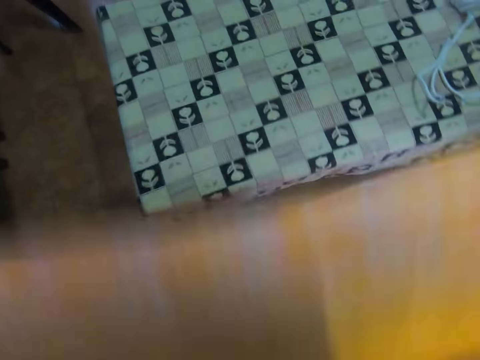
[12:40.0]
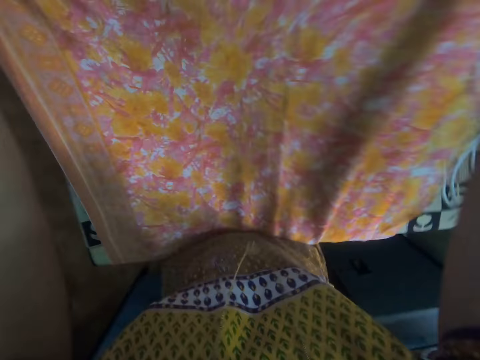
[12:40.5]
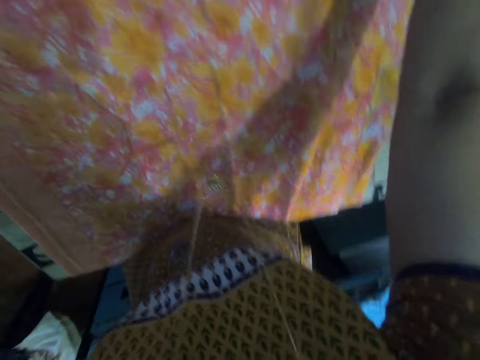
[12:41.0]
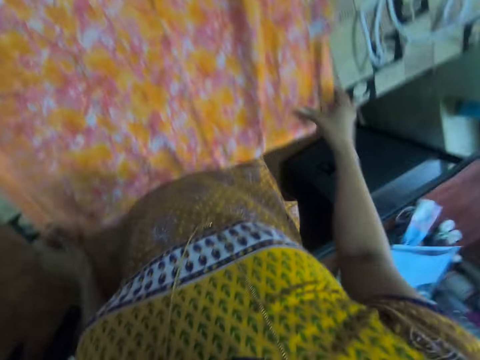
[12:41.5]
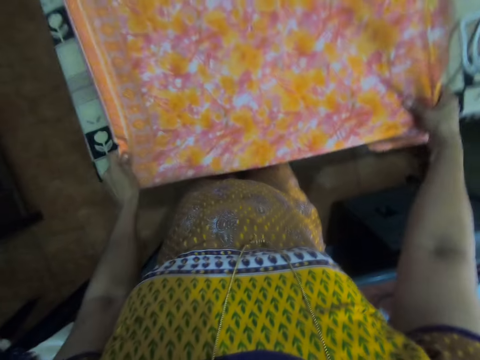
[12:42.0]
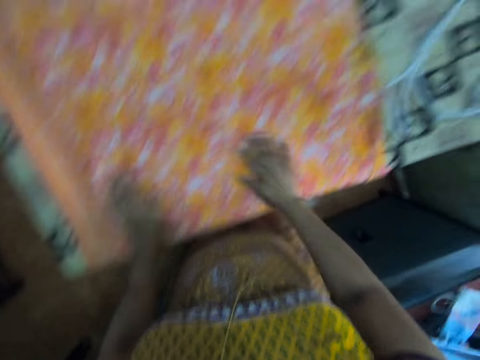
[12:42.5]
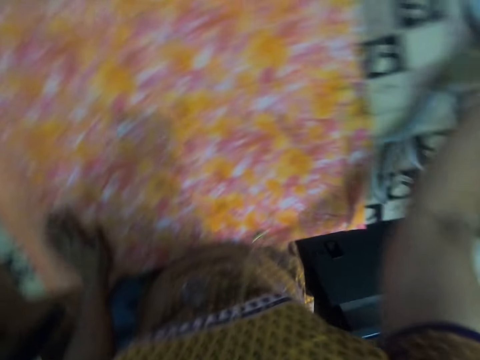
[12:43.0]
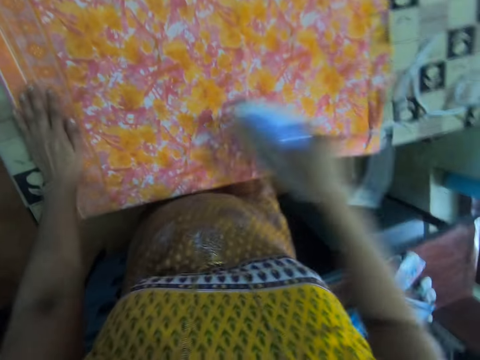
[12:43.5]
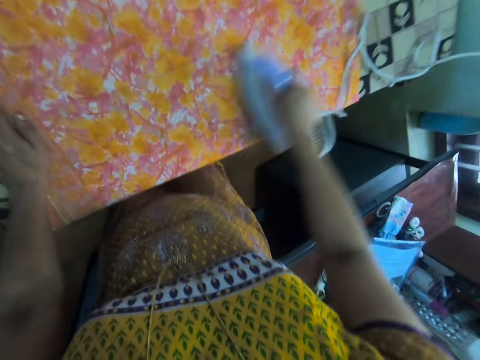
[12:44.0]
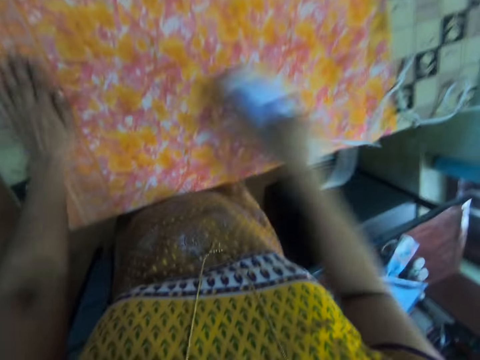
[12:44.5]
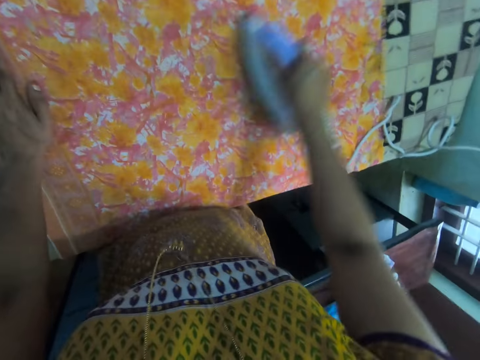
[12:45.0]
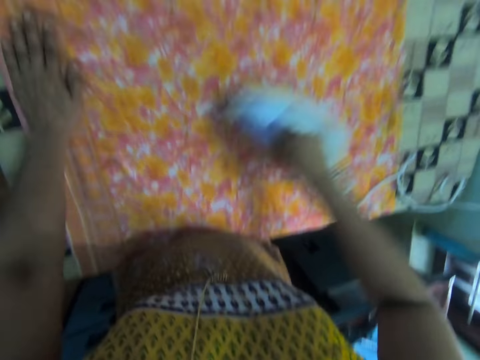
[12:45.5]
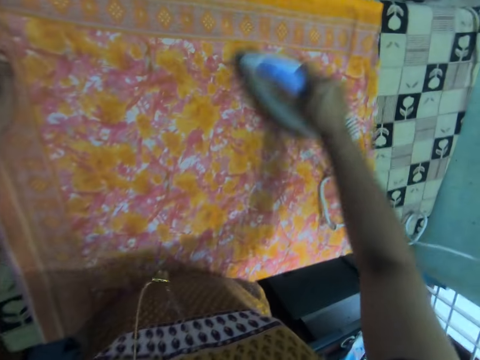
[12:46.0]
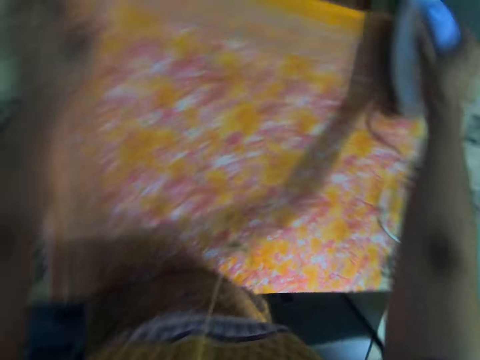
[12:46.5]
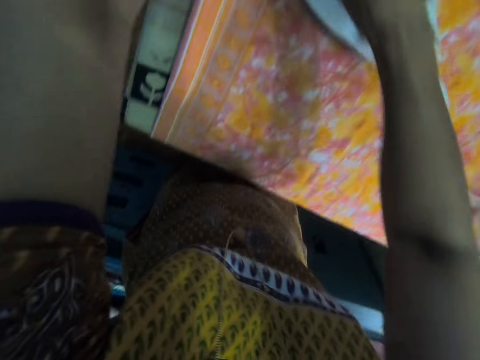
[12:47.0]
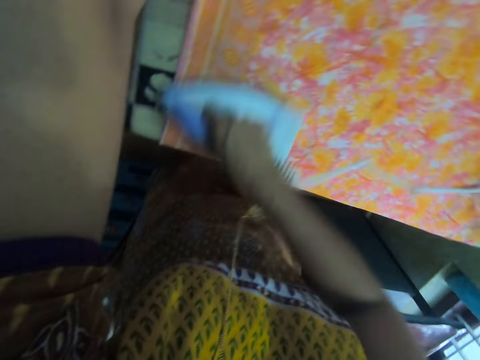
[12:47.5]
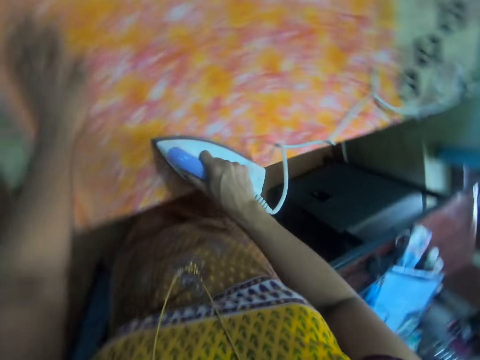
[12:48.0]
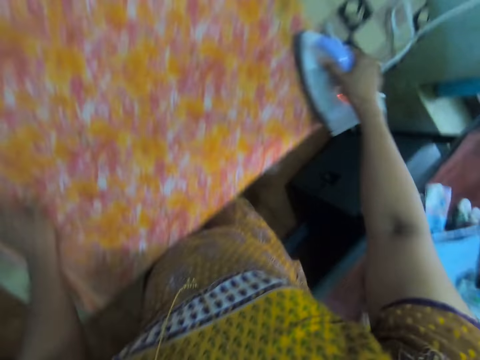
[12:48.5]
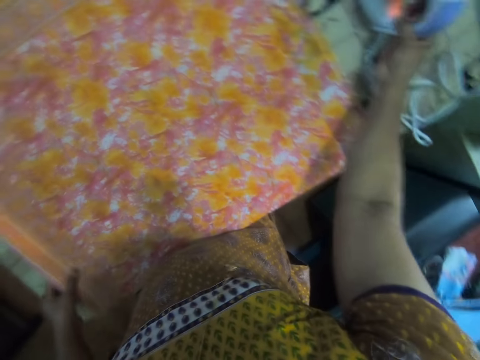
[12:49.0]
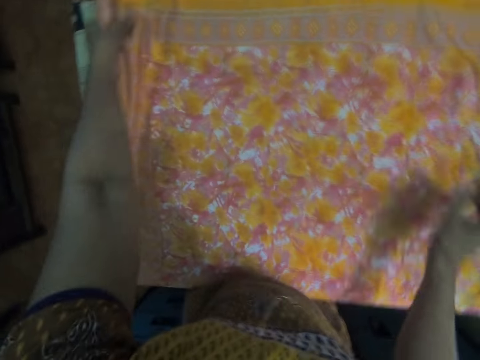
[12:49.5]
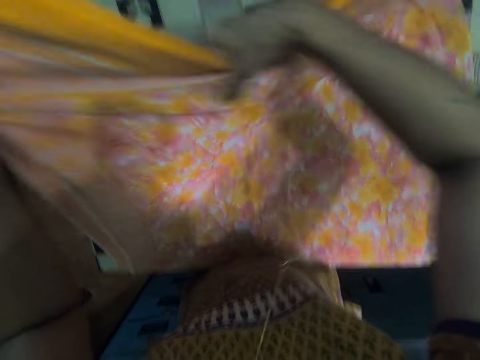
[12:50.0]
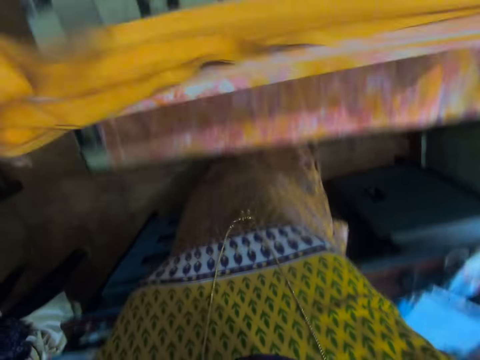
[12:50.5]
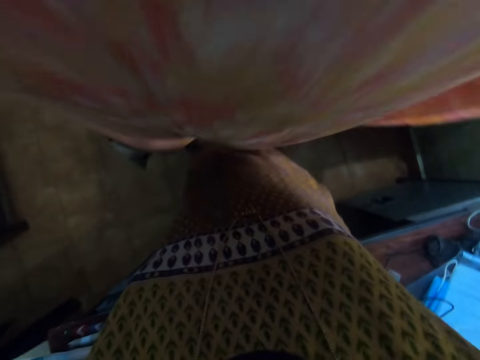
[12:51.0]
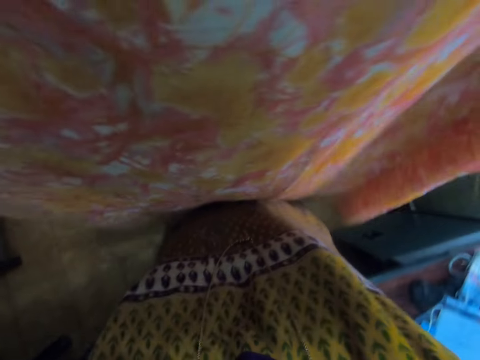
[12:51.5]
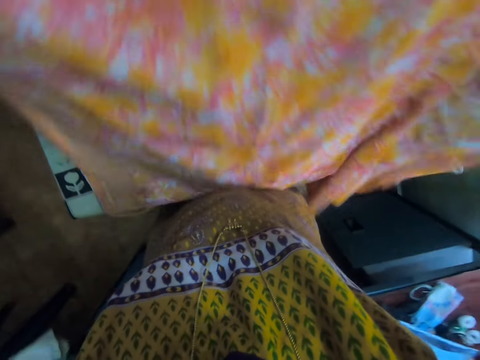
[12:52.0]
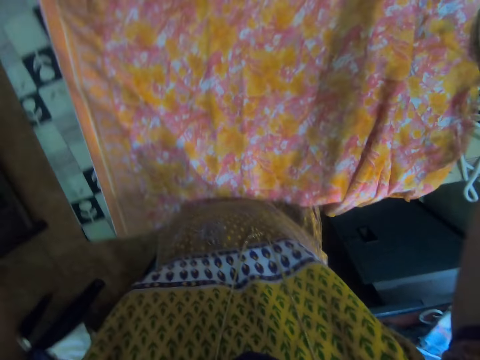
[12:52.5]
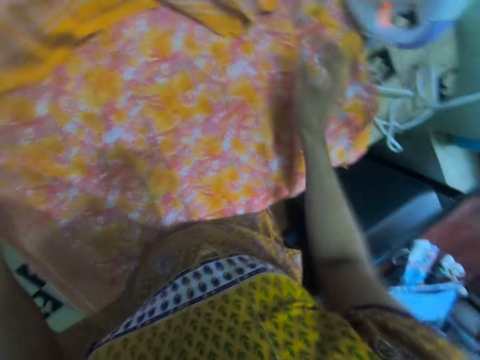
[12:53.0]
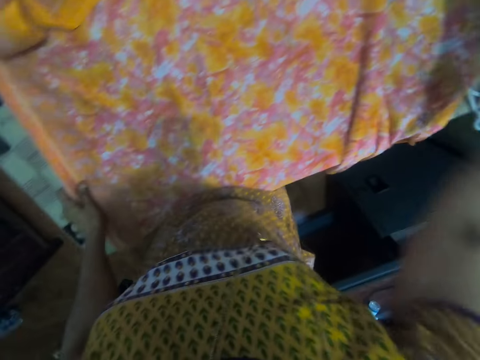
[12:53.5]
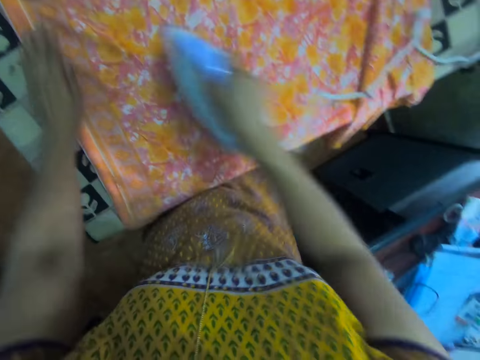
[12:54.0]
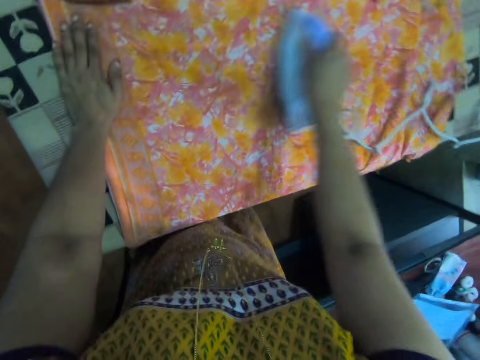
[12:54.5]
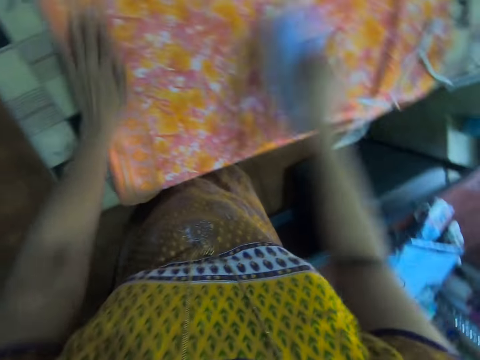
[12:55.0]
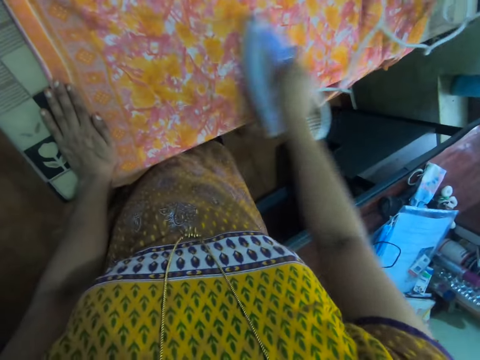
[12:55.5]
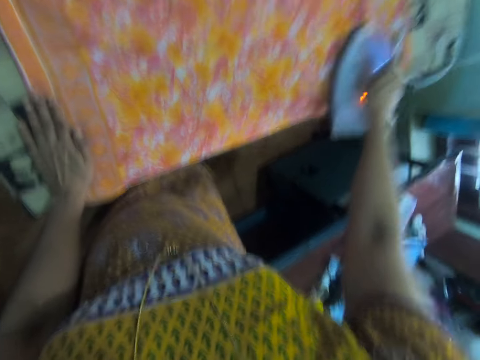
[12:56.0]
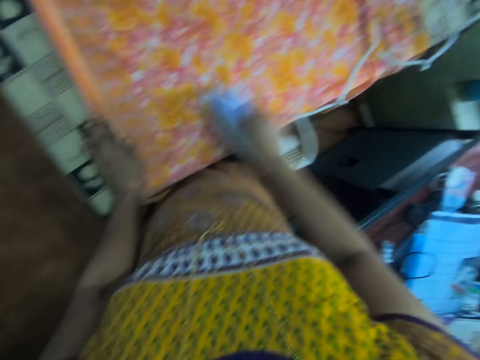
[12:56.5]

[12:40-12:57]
The camera wearer spreads a fabric on an iron table. They adjust the fabric on the iron table. They pick up an iron box on the iron table with the right hand. They iron the fabric on the iron table with the electric iron box. They place the iron box on the iron table with the right hand. They pick up the fabric from the iron table. They spread the fabric on the iron table. They pick up the iron box on the iron table with the right hand. They iron the fabric on the iron table with the iron box.

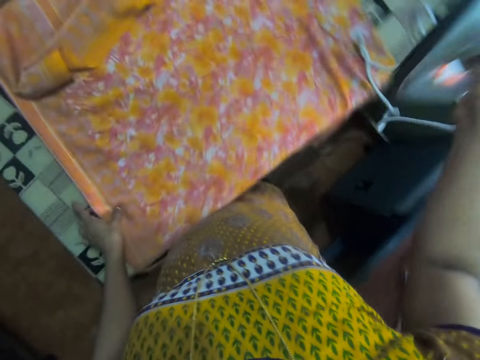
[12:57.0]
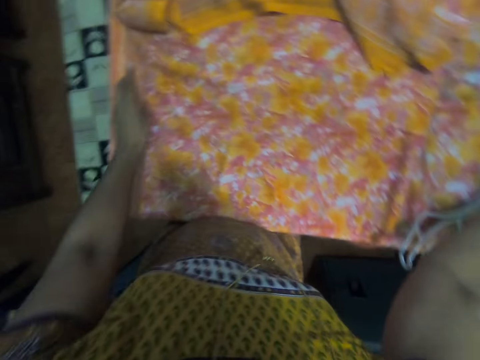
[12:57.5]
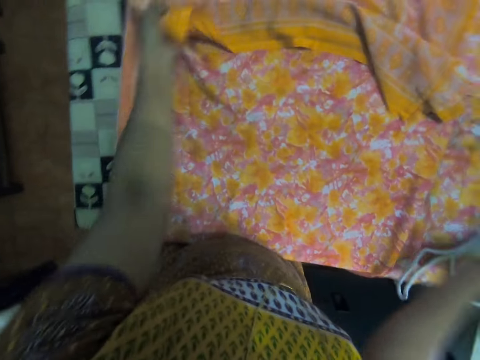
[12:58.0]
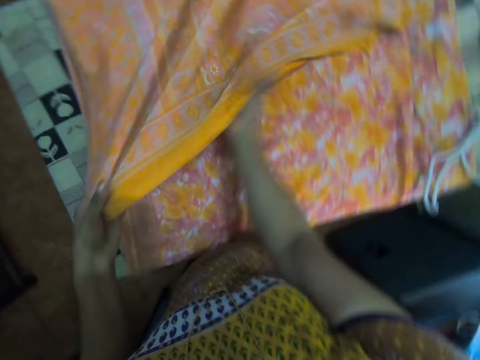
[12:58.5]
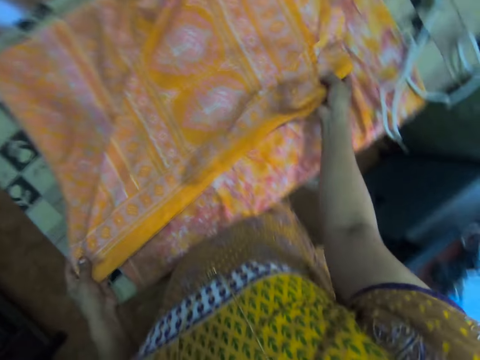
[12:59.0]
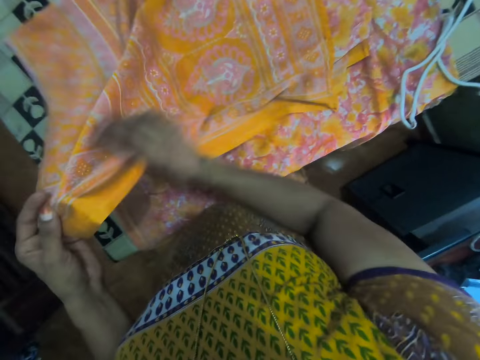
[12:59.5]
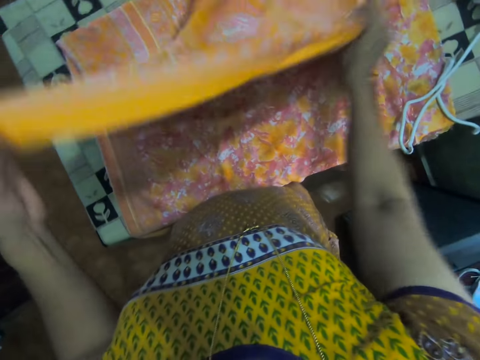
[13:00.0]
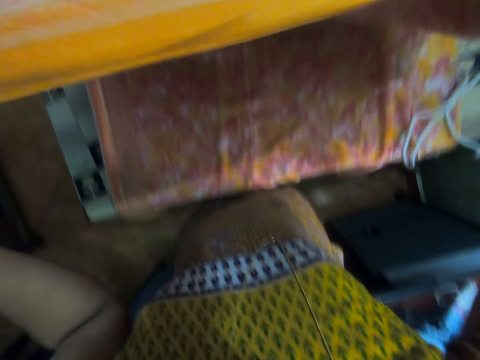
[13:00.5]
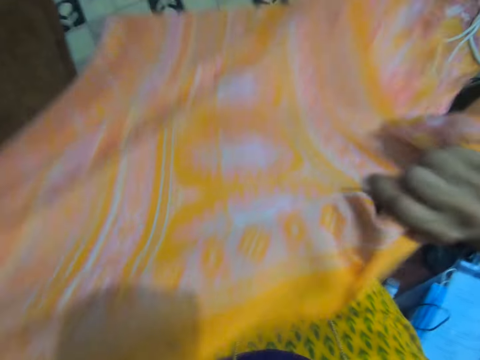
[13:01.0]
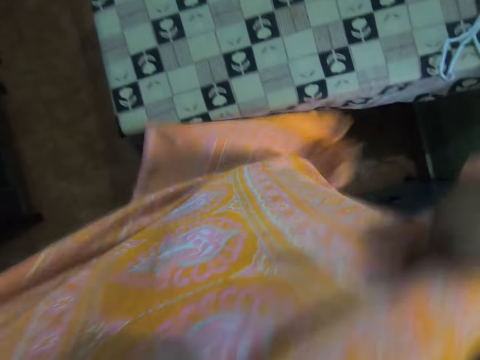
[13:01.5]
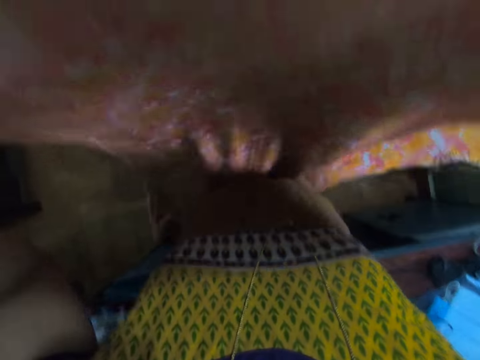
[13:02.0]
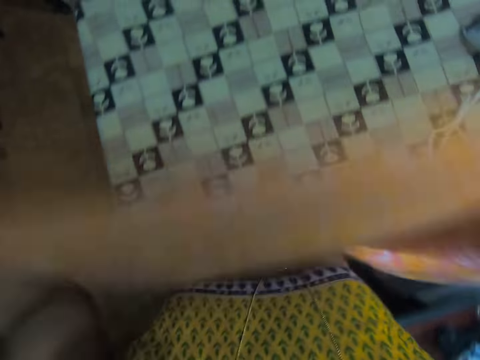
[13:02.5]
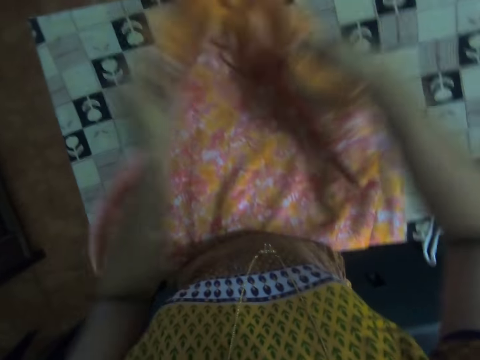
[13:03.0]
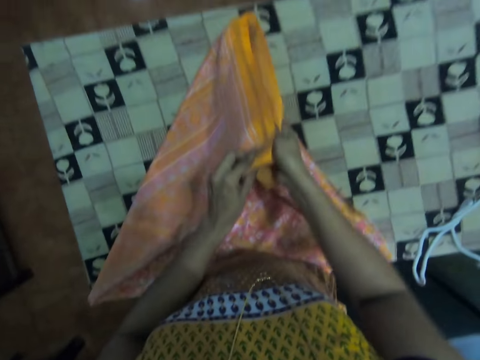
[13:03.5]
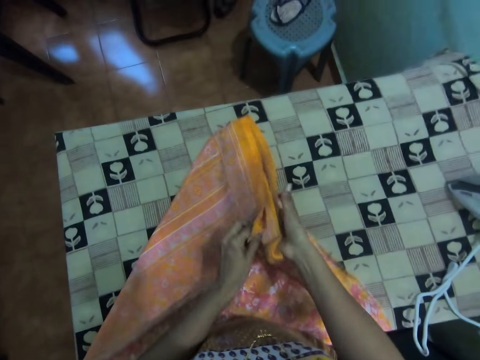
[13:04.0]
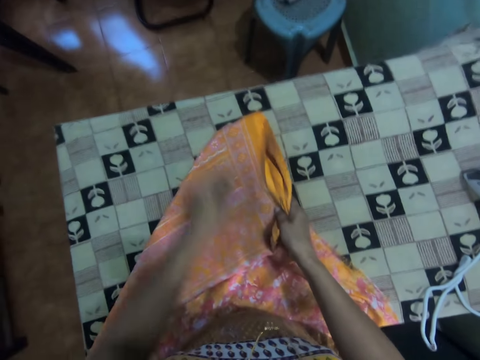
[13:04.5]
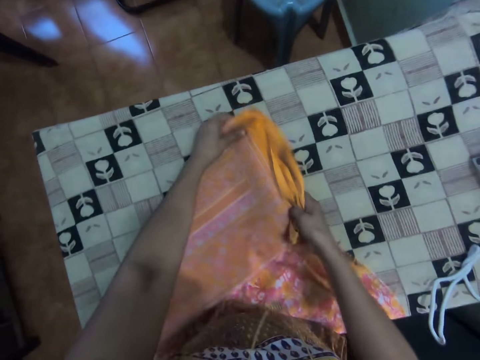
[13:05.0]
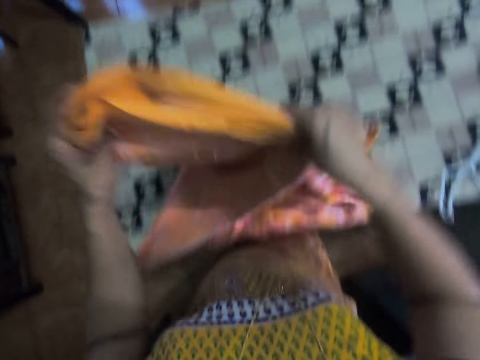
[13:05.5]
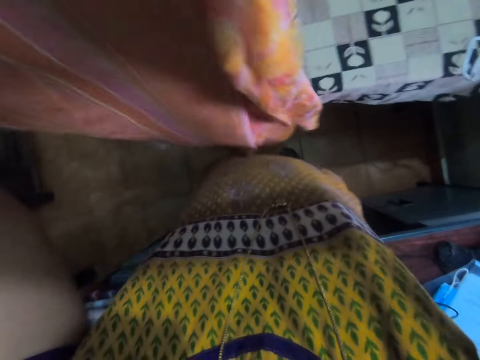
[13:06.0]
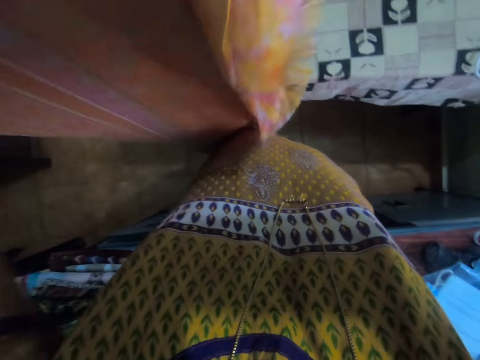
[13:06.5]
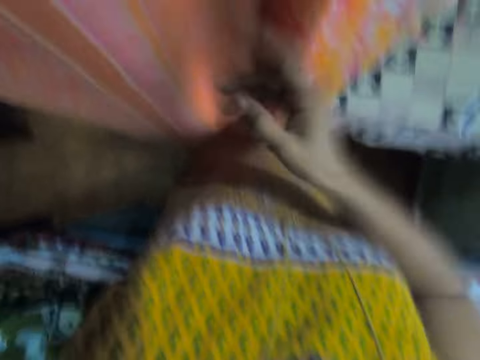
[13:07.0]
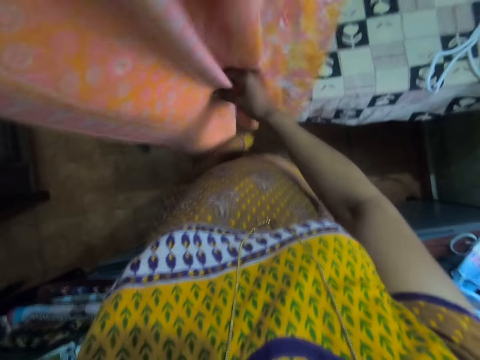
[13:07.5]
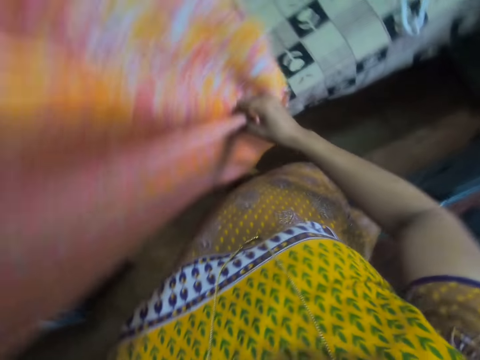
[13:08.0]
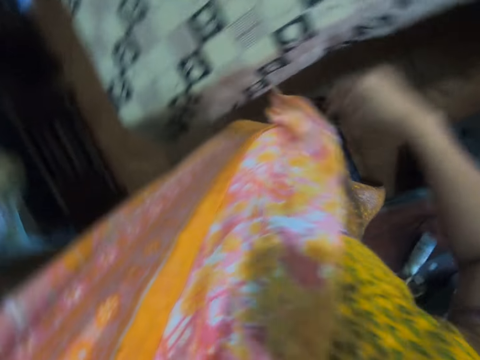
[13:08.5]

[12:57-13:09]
The camera wearer places the iron box on an iron table with the right hand. They pick a fabric from the iron table. They dialogue with a person. They spread the fabric on the iron table. They fold the fabric on the iron table. They pick the fabric from the iron table. They adjust the fabric with the right hand.
